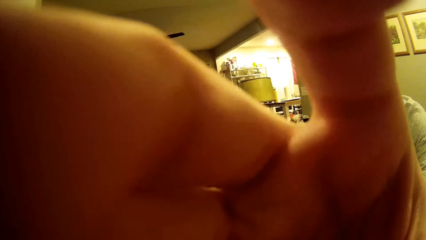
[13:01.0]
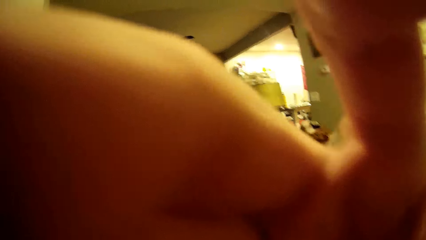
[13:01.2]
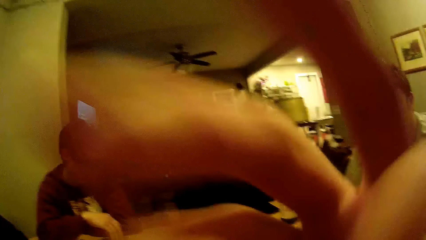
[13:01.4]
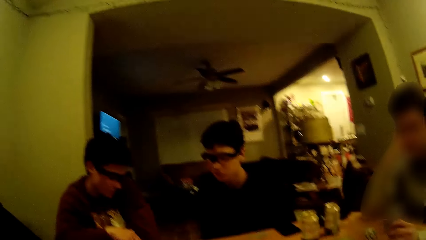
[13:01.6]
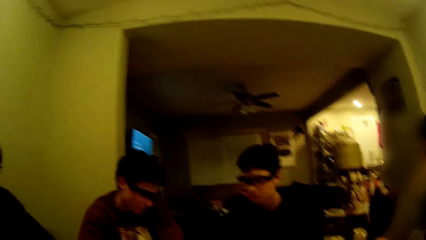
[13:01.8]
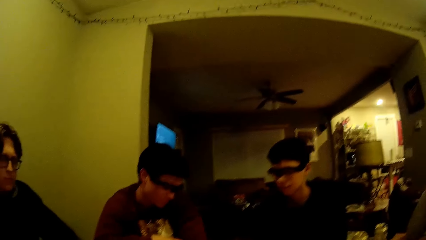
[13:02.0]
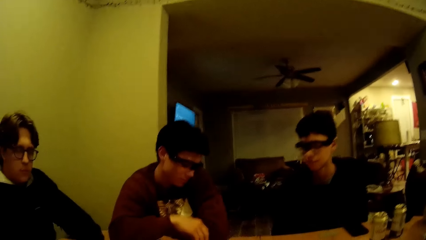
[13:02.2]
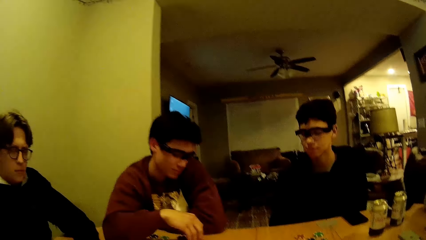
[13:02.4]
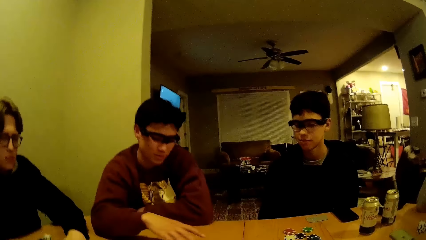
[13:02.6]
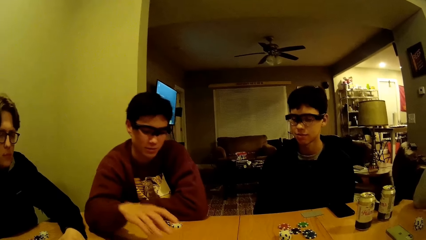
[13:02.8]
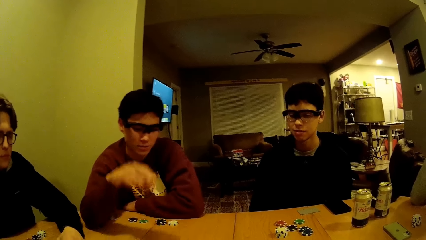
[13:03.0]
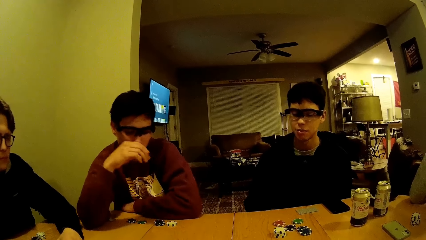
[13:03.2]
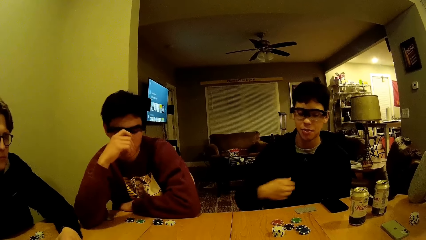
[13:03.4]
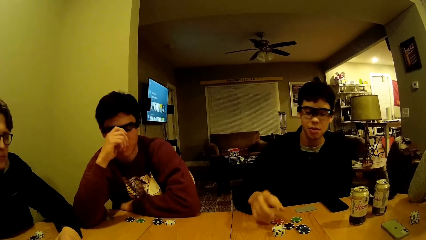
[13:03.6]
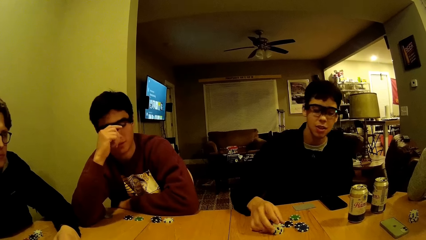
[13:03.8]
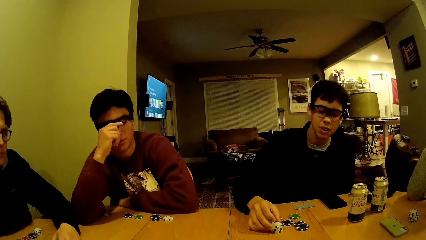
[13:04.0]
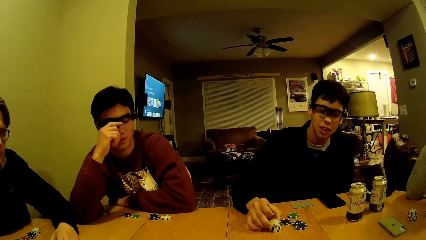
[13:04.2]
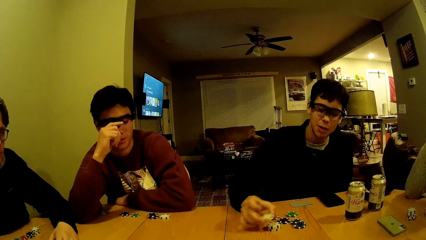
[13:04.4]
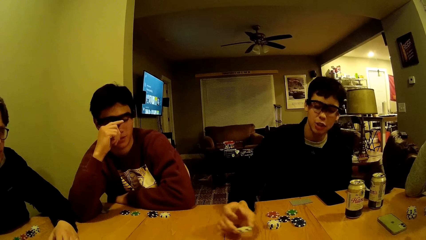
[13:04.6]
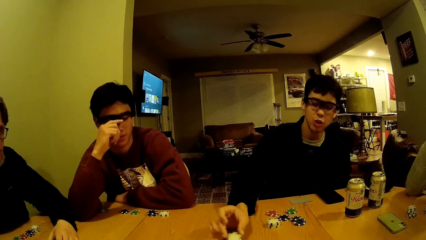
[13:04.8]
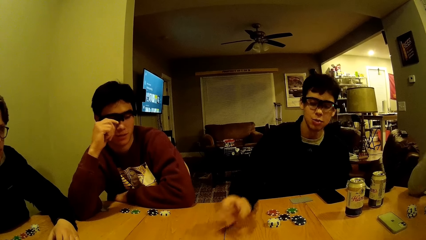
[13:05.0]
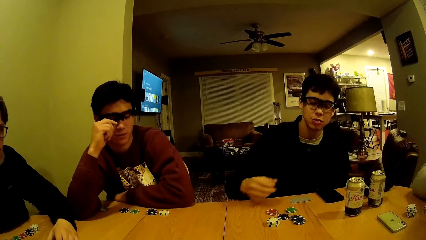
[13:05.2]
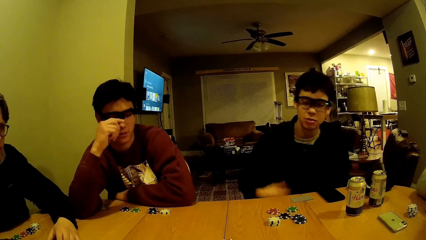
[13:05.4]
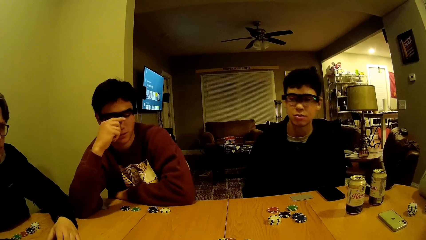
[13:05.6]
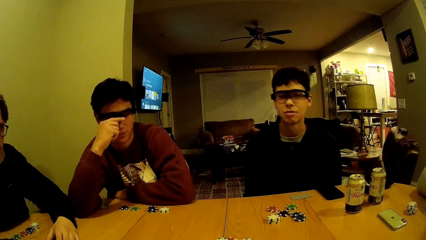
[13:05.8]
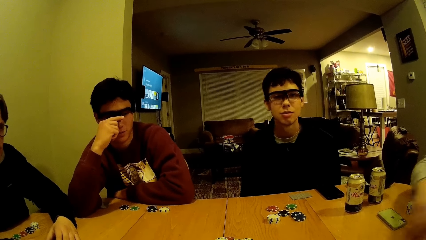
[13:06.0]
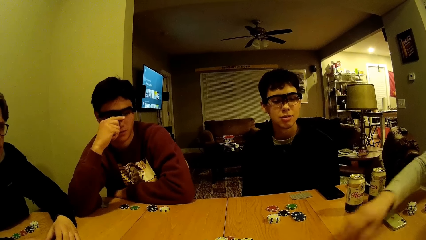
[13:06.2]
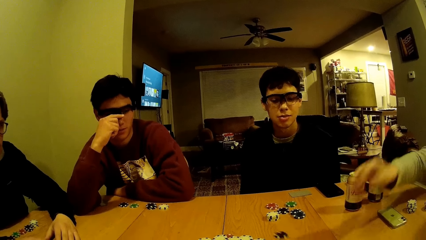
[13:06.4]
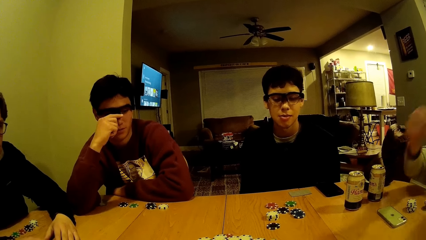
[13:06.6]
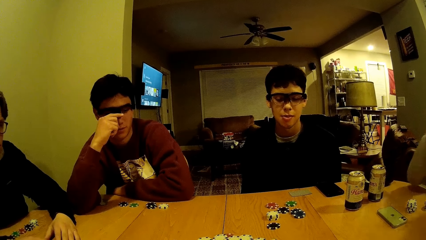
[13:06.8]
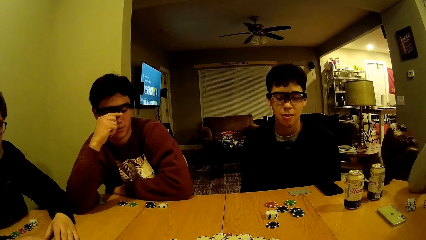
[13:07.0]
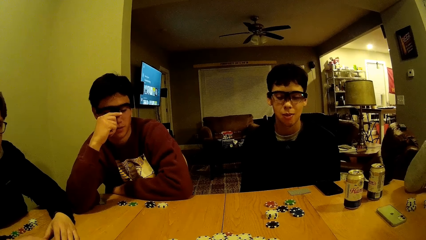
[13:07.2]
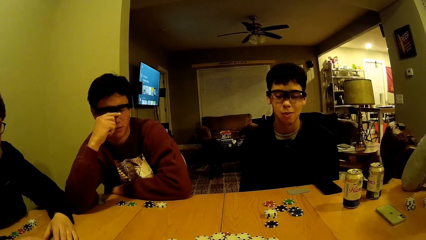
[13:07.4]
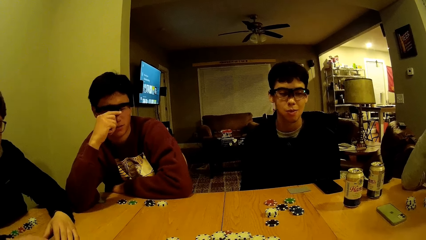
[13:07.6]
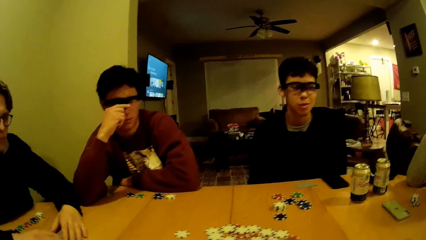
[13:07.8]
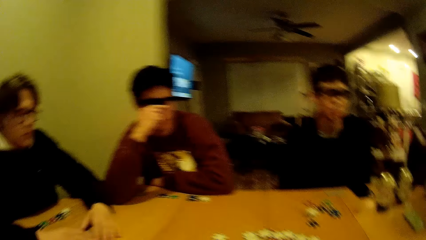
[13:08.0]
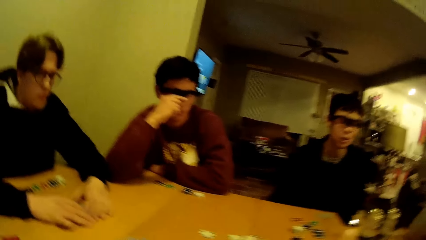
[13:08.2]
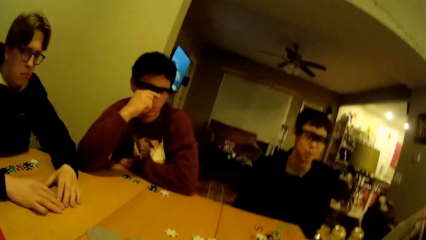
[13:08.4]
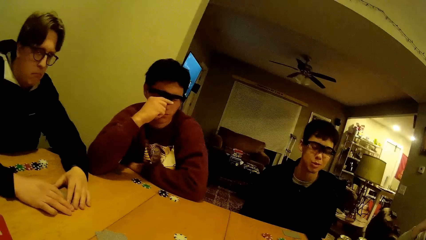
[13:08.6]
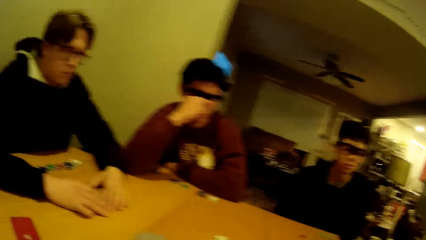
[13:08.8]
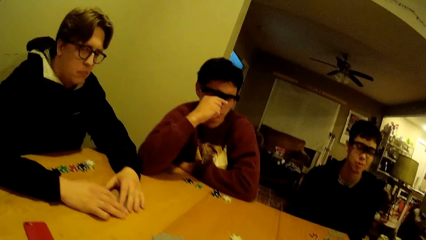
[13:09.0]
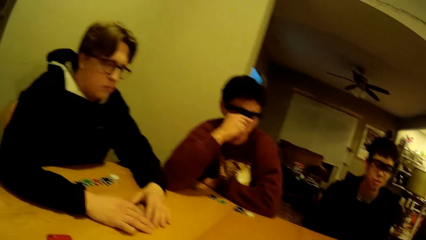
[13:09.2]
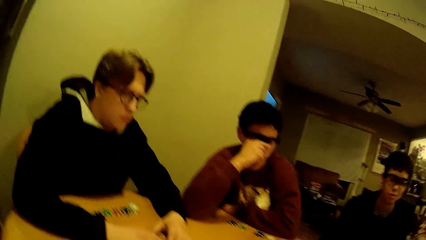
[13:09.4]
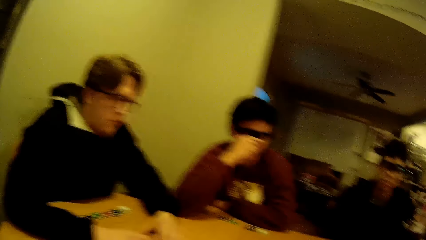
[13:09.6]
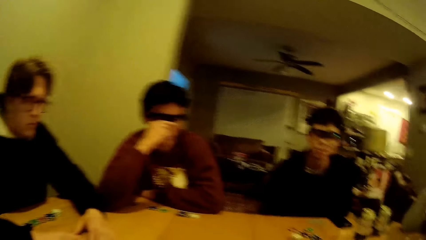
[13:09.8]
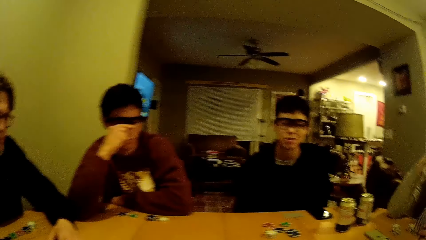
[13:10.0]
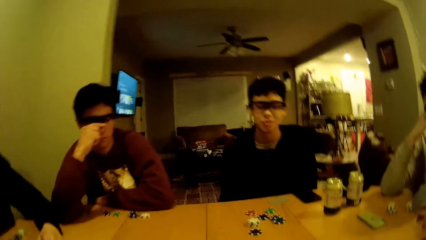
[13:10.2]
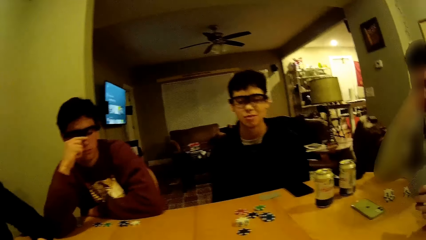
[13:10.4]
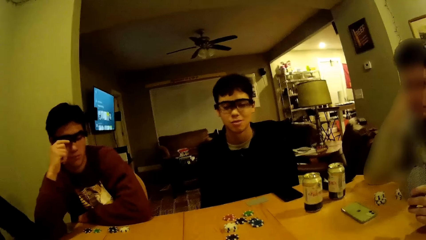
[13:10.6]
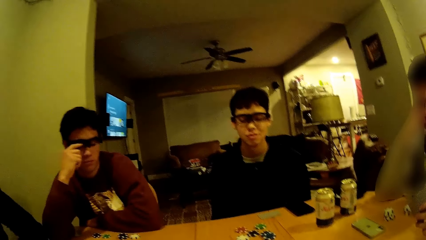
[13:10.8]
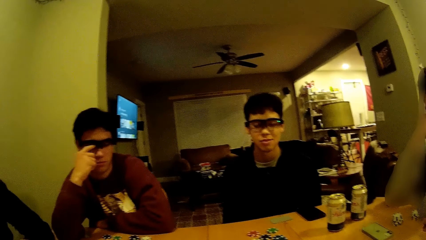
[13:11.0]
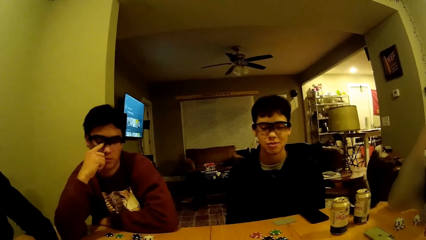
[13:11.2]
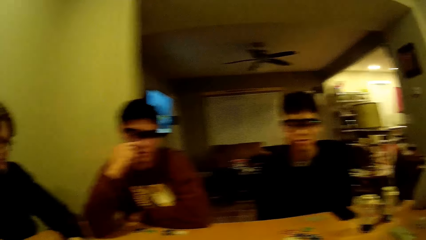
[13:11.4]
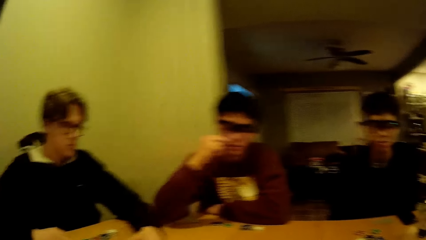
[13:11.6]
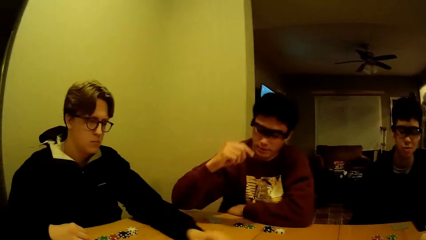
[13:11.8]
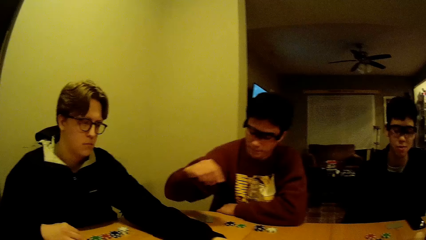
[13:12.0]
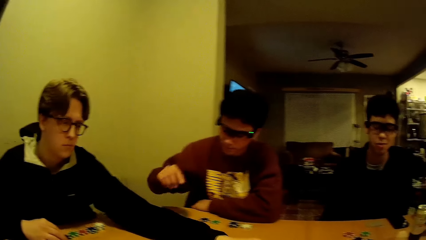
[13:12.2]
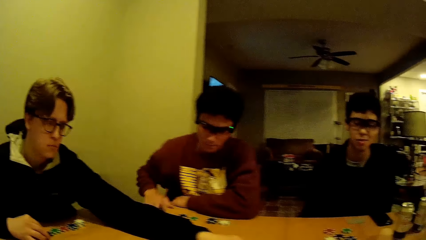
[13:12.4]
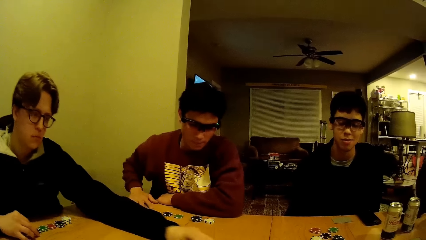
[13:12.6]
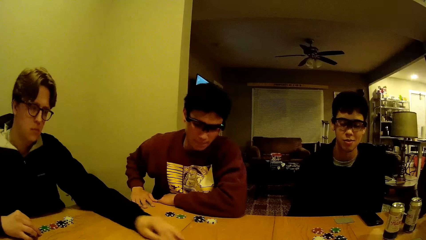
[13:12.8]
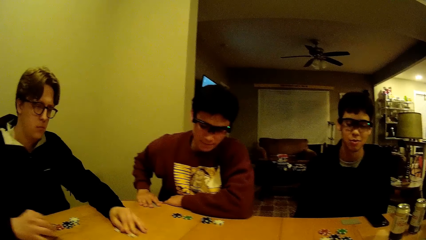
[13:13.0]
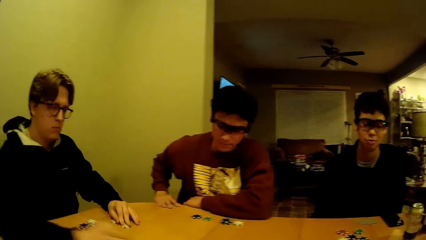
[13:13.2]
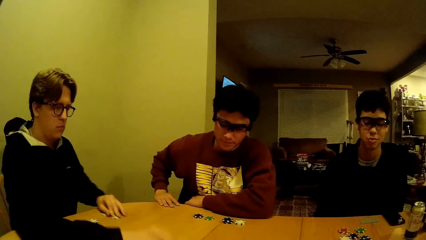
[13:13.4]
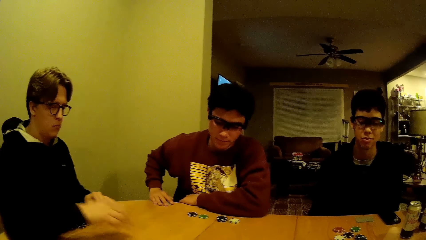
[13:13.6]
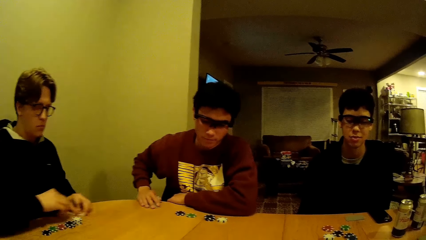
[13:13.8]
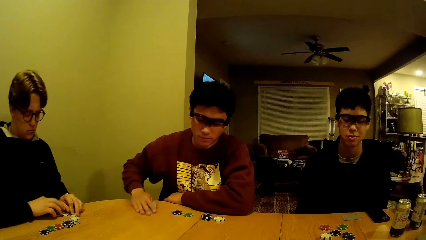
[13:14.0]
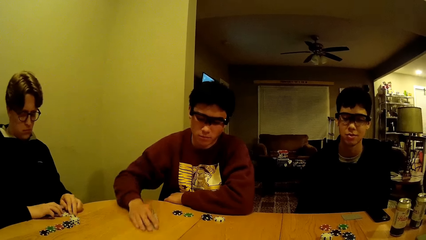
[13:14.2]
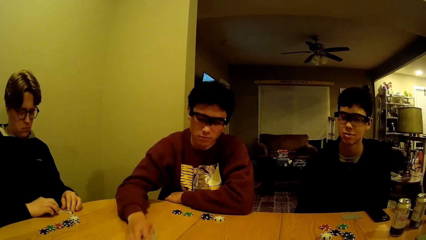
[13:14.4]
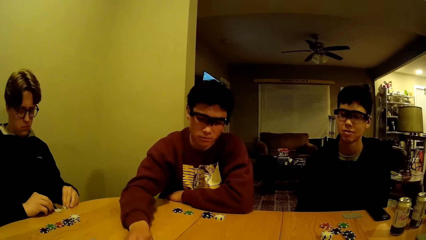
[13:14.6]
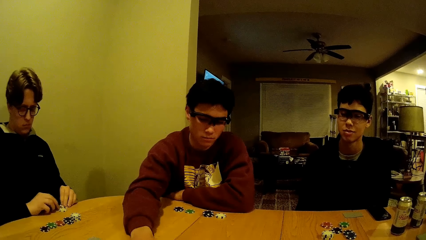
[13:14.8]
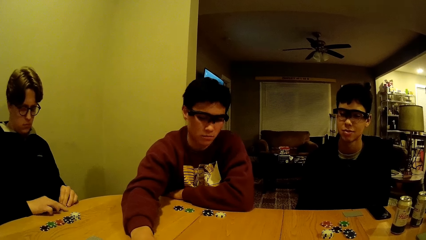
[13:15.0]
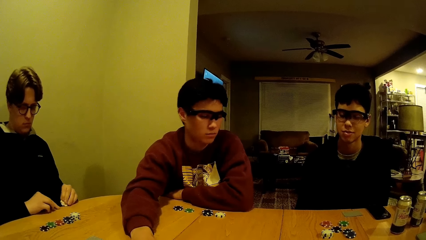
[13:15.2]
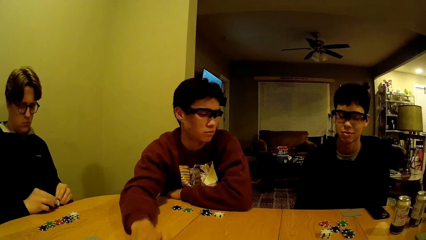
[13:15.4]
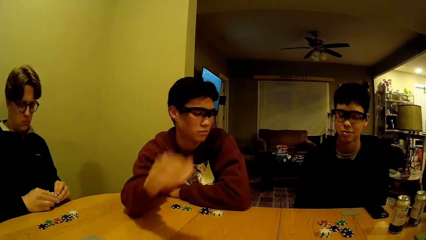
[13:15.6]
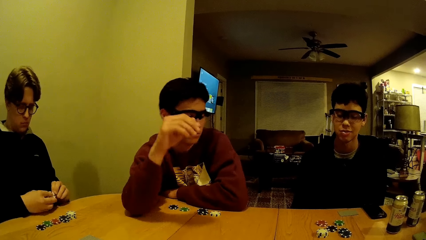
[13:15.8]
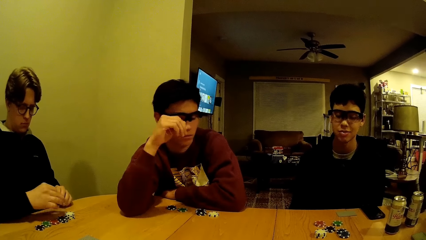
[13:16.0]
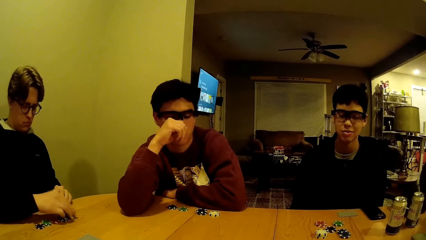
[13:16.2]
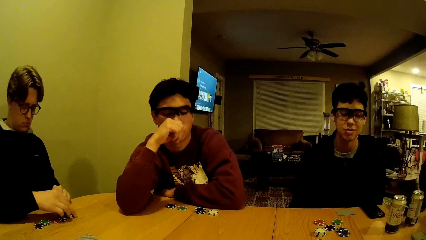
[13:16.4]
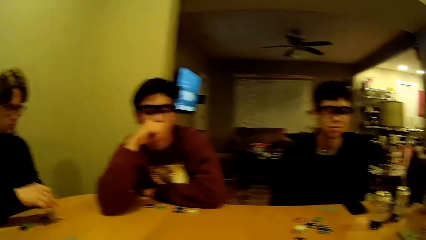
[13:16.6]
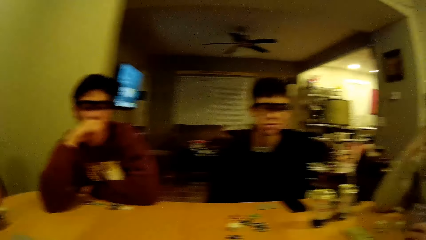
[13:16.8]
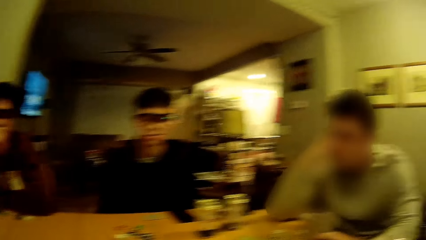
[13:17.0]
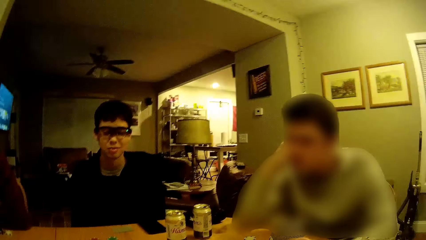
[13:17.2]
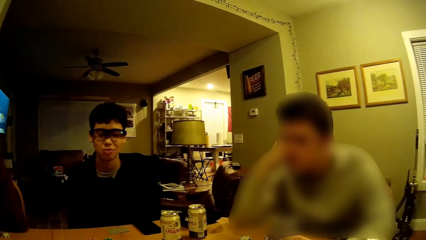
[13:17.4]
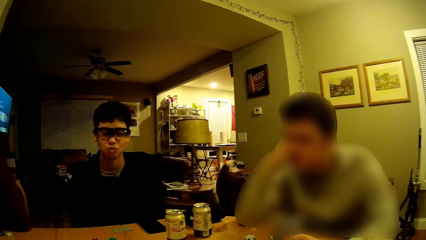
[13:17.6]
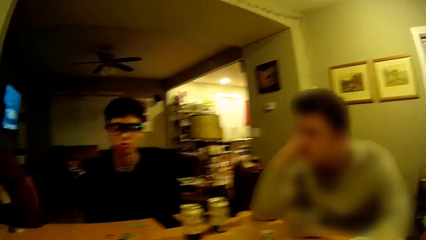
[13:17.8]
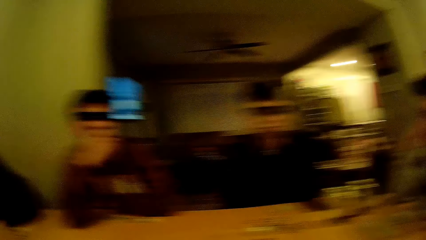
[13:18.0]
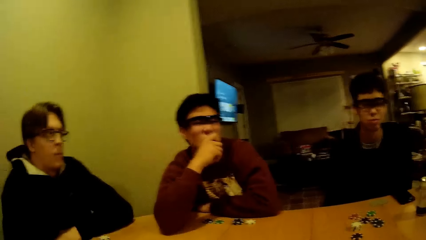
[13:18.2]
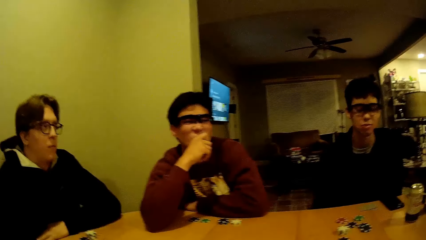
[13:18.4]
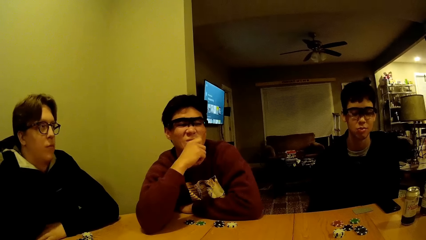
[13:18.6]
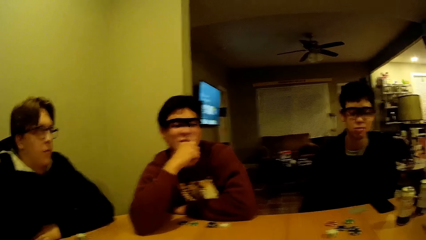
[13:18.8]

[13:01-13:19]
A man tosses a chip on the table with his right hand. Another man picks a white chip from a stack of white chips on the table with his right hand and drops the white chip on the table with his right hand. A third man tosses a black chip on the table with his right hand. A fourth man moves white chips on the table with his left hand. The first man holds the cards on the table with his right hand. The fourth man tosses a chip on the table with his right hand and moves the two white chips with both of his hands. The first man moves the cards on the table with his right hand. A person is taking the disc. The fourth man holds the white chips with his right hand and places the white chips on the stack of white chips on the table with his right hand.
